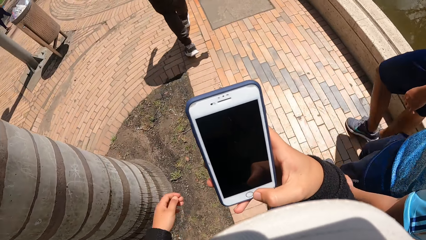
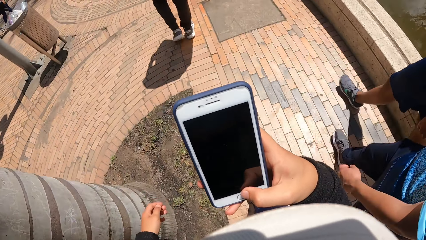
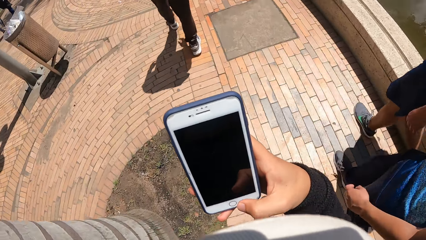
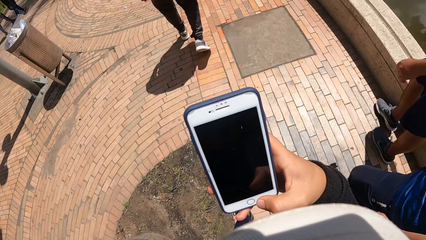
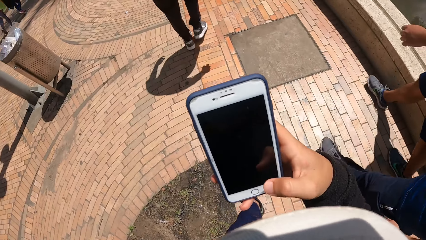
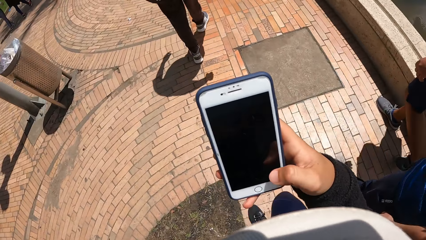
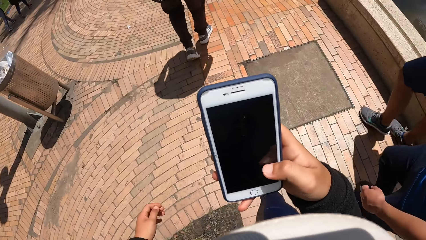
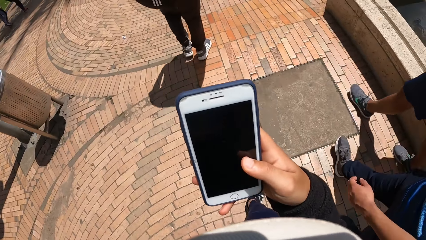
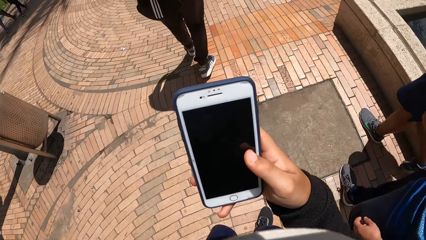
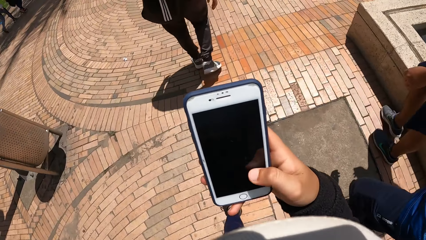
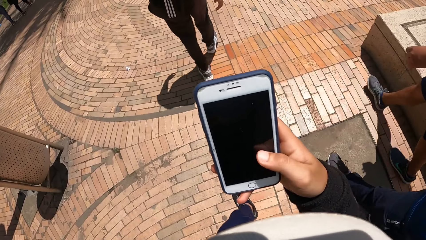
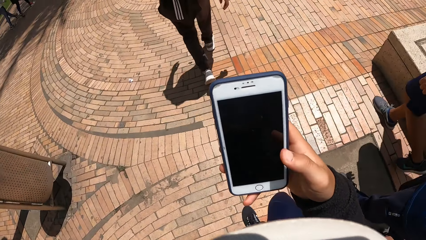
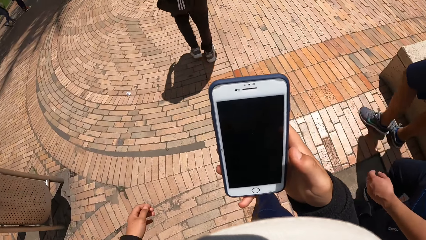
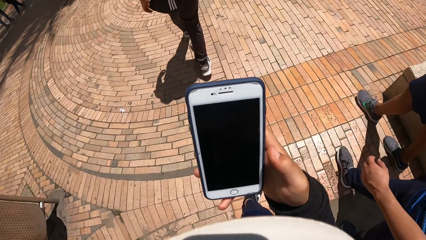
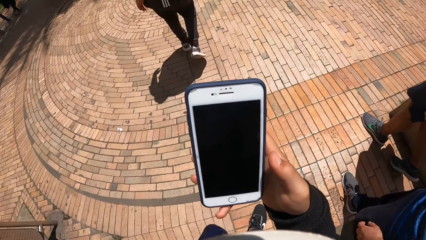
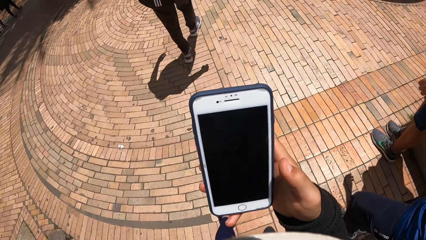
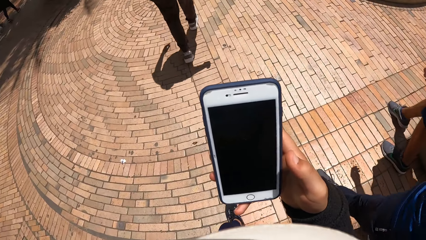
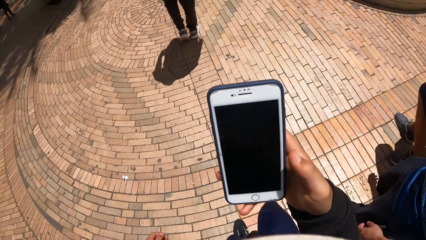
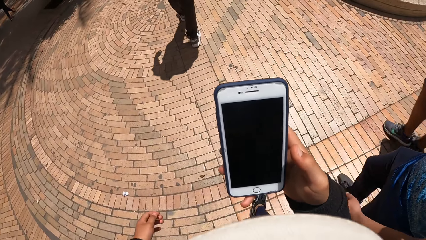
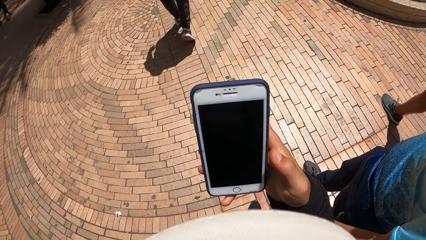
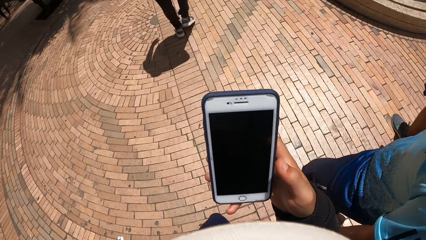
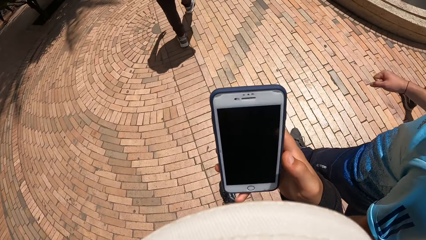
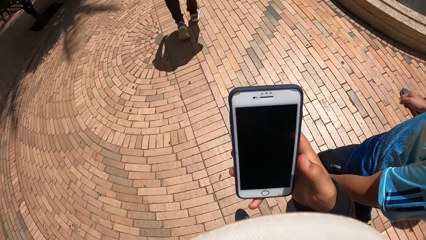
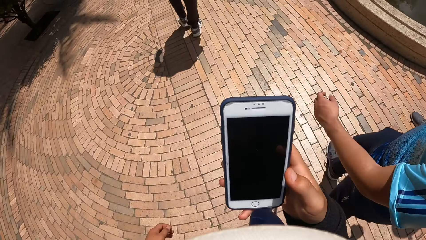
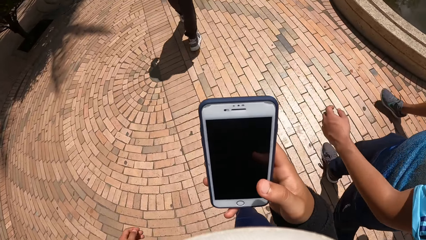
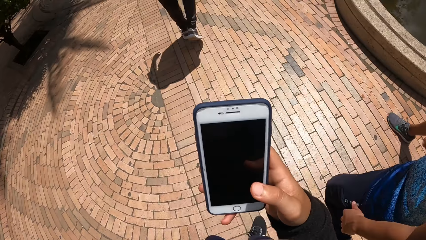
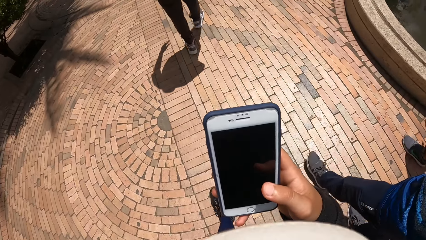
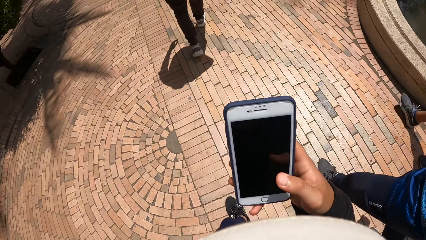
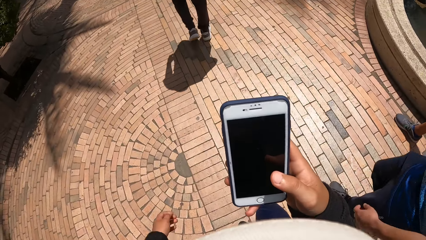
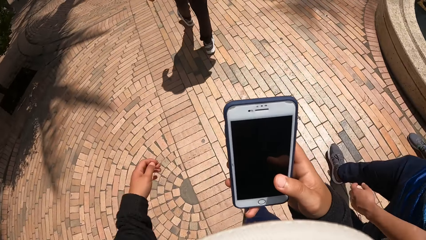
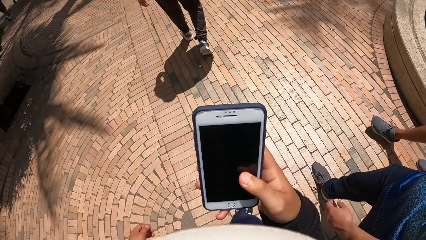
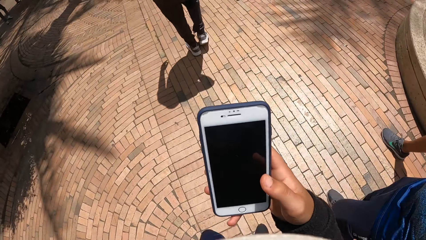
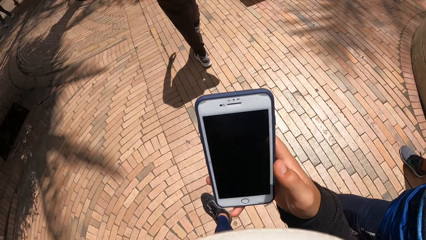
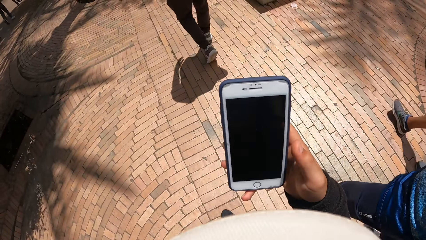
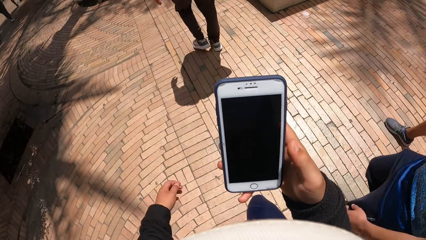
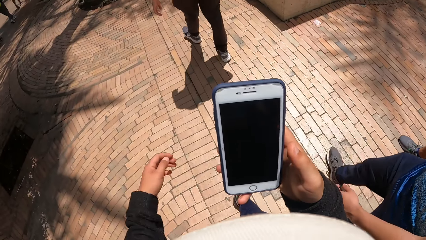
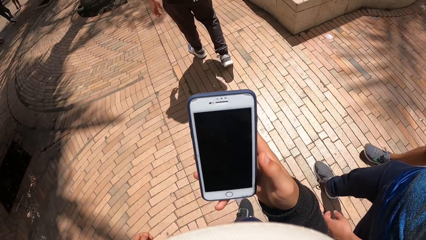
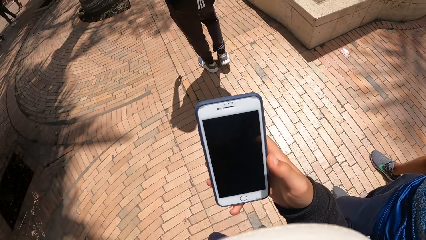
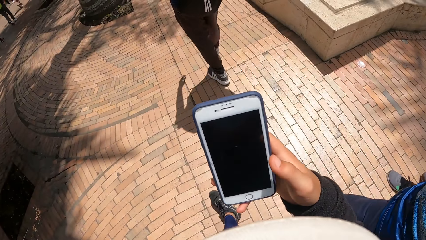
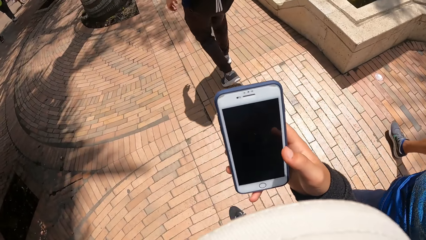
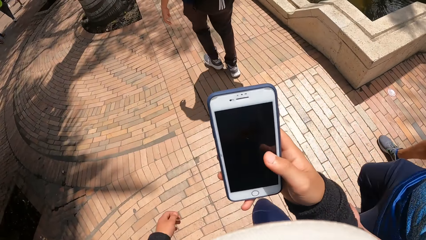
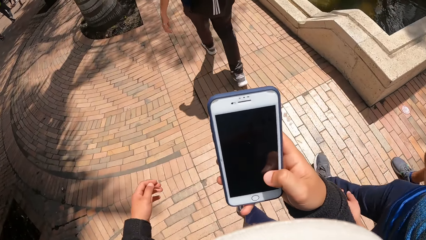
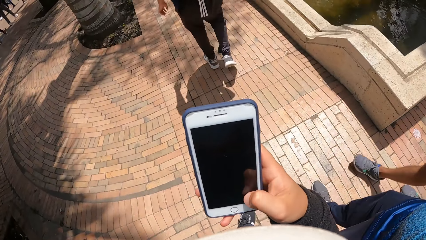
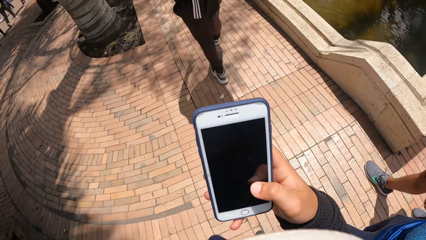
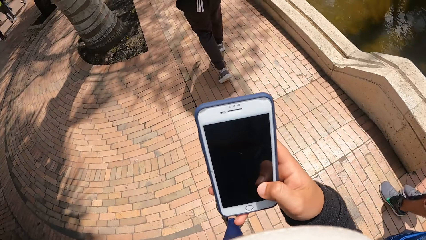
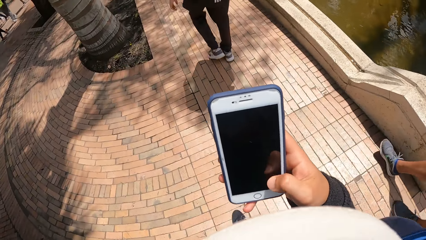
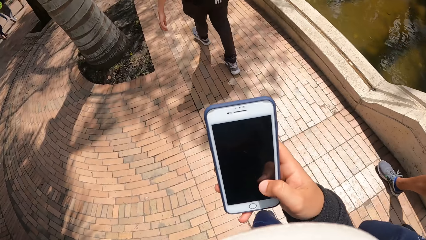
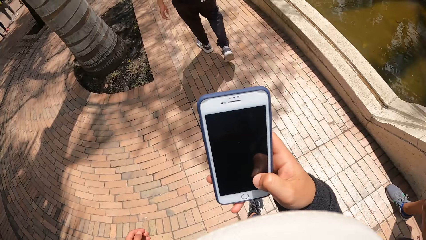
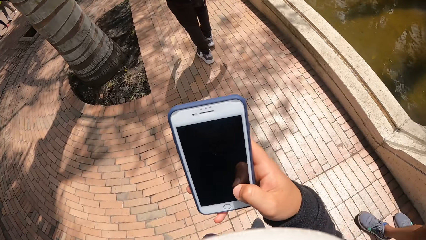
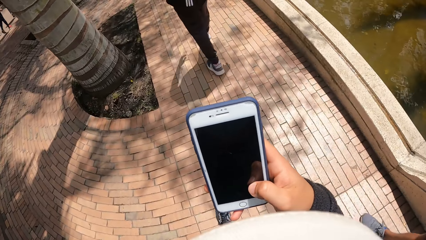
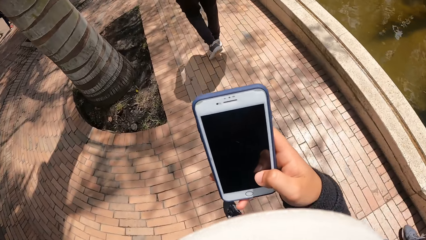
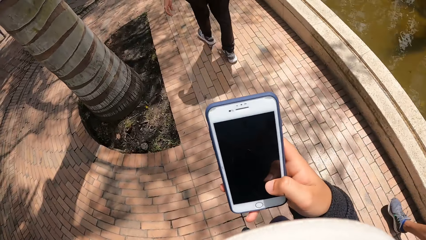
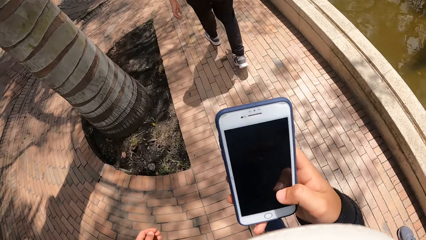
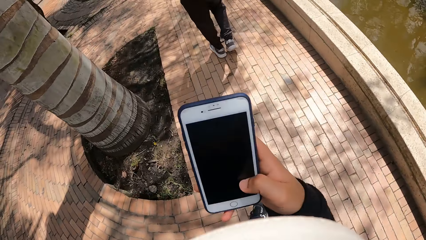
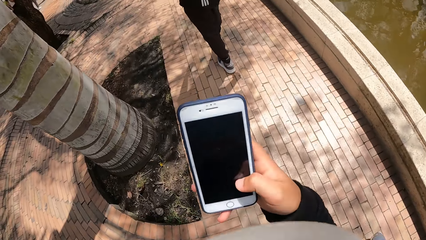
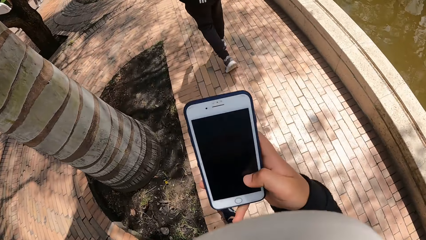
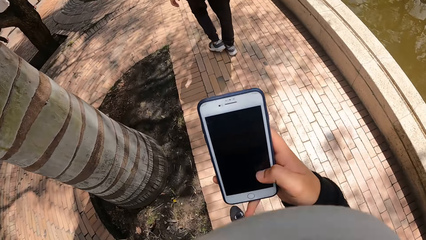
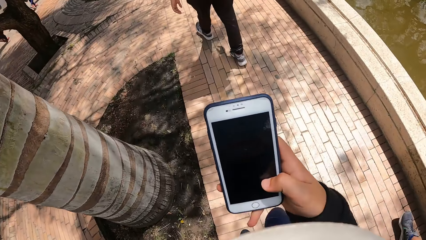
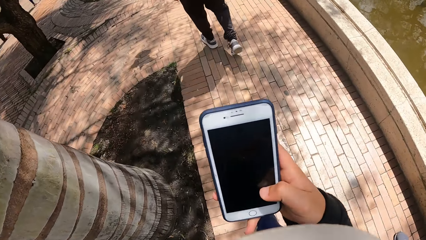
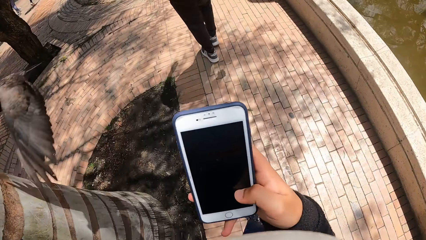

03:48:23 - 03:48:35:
The camera wearer walks around a park. They operate a mobile phone. They walk around the park.
